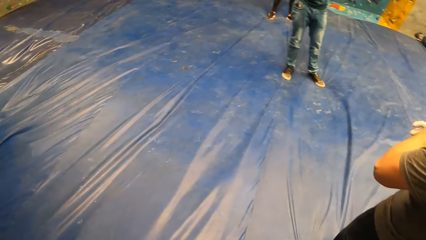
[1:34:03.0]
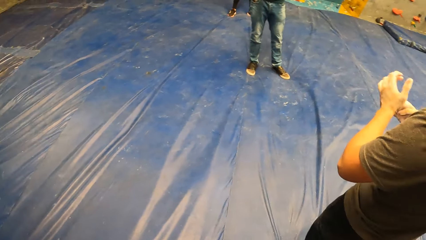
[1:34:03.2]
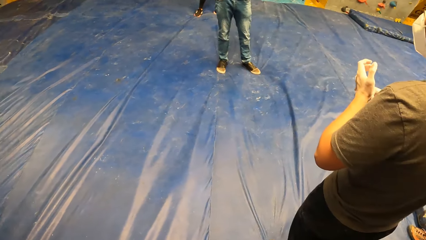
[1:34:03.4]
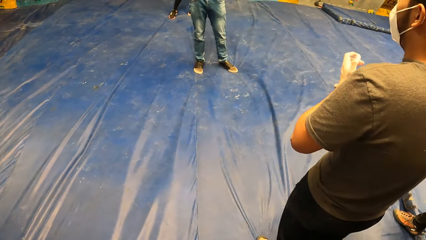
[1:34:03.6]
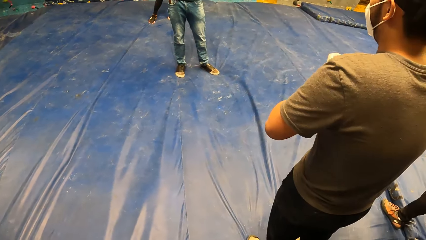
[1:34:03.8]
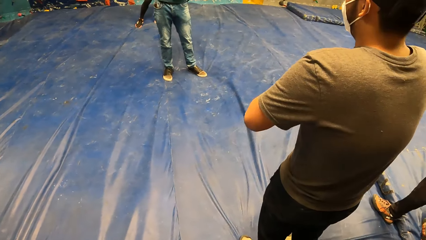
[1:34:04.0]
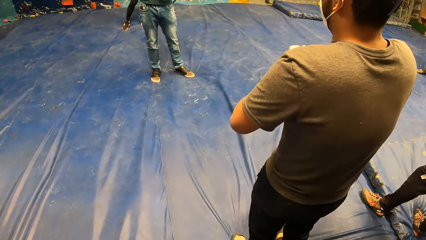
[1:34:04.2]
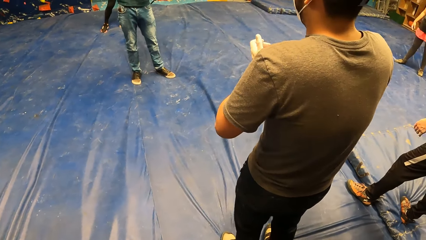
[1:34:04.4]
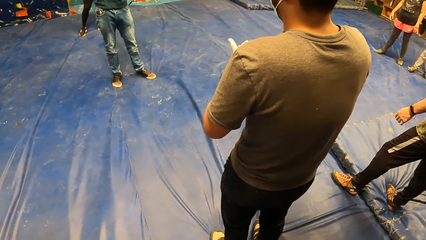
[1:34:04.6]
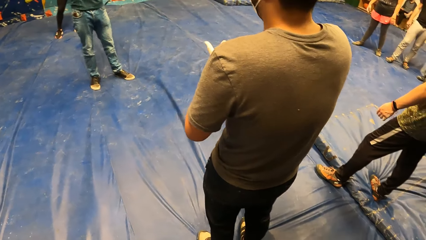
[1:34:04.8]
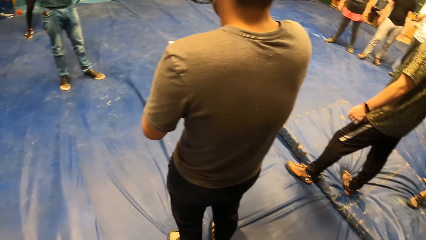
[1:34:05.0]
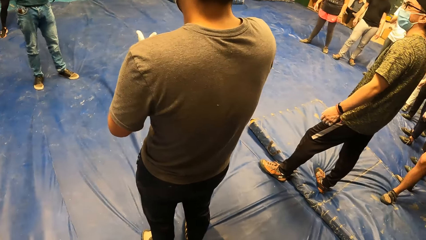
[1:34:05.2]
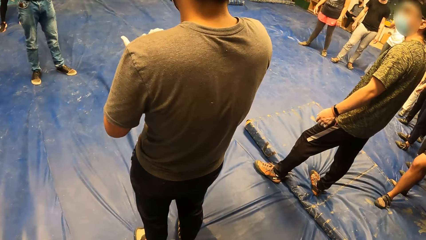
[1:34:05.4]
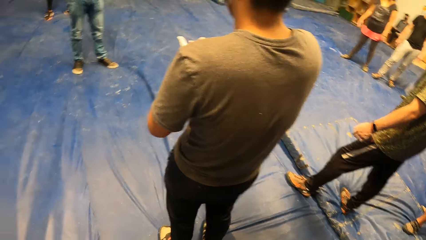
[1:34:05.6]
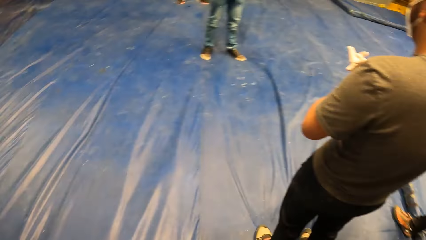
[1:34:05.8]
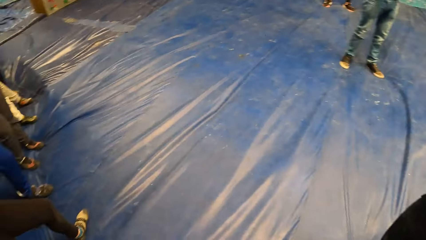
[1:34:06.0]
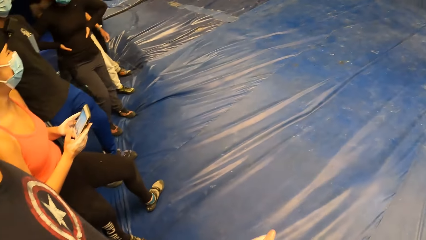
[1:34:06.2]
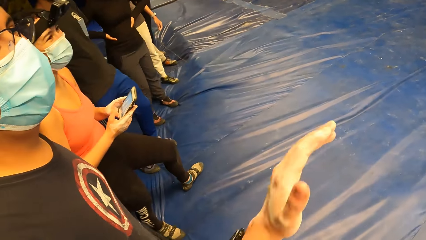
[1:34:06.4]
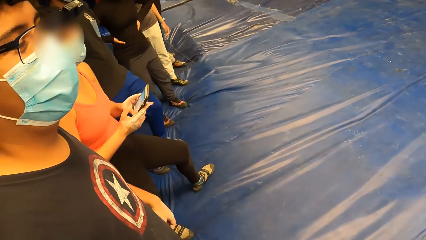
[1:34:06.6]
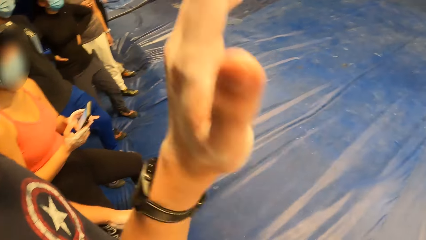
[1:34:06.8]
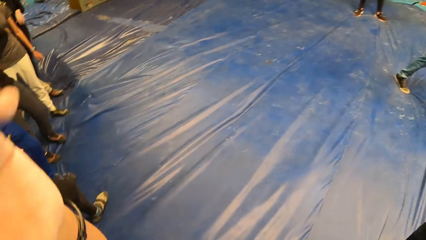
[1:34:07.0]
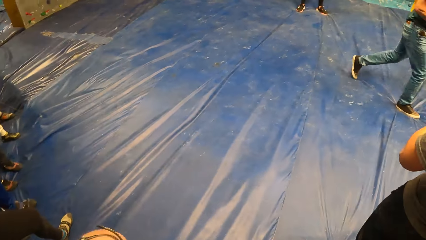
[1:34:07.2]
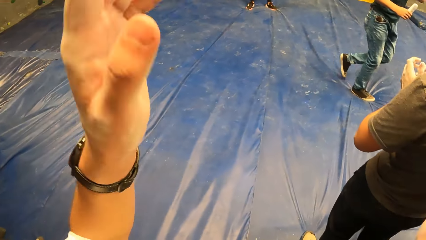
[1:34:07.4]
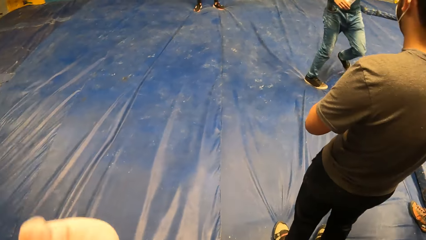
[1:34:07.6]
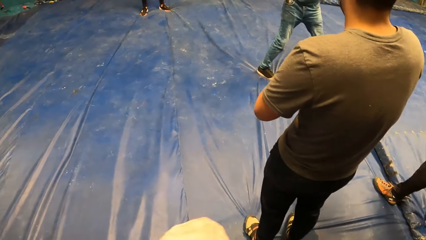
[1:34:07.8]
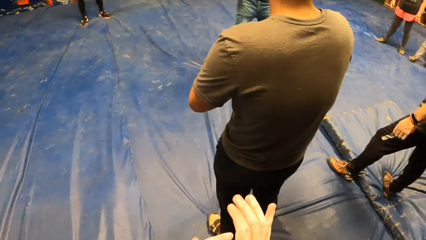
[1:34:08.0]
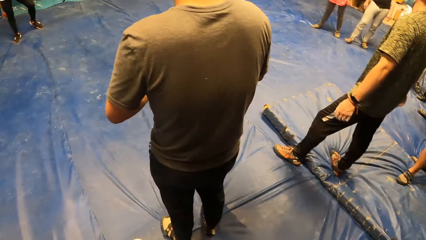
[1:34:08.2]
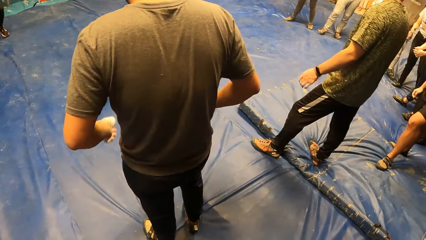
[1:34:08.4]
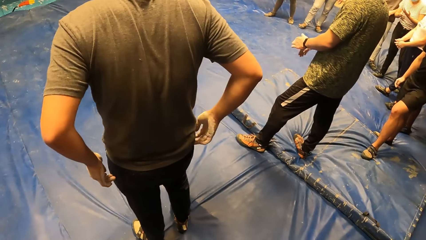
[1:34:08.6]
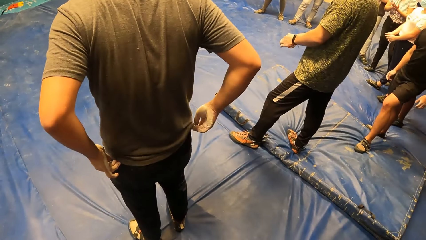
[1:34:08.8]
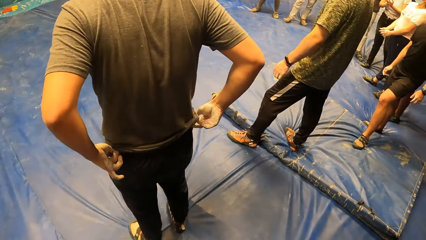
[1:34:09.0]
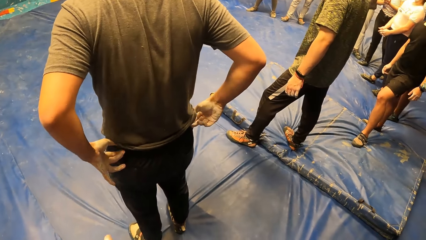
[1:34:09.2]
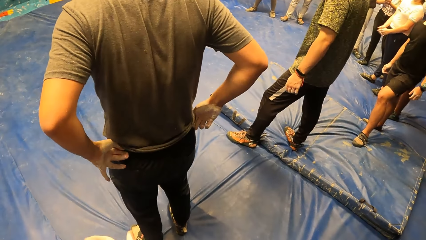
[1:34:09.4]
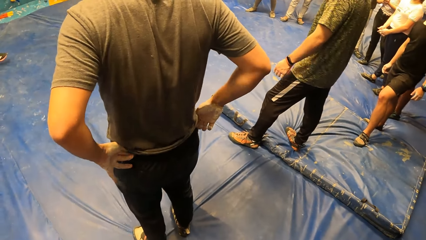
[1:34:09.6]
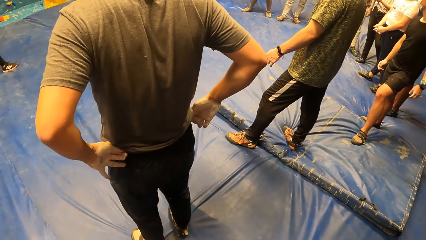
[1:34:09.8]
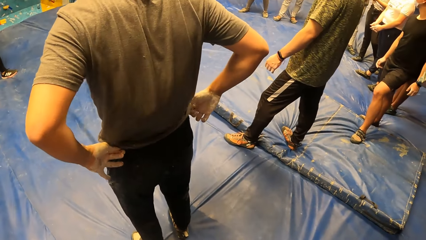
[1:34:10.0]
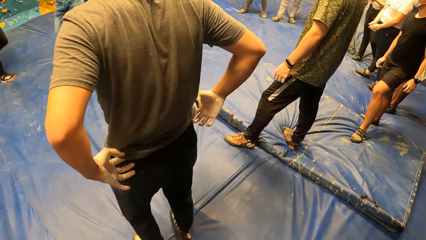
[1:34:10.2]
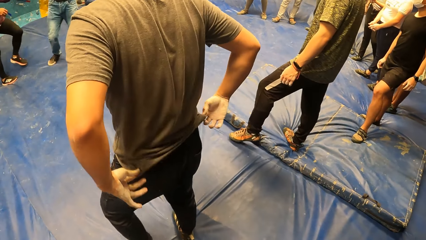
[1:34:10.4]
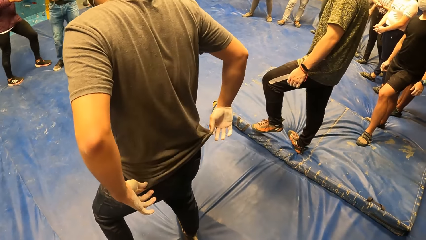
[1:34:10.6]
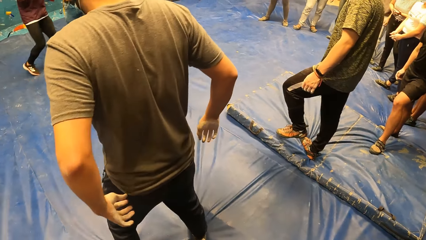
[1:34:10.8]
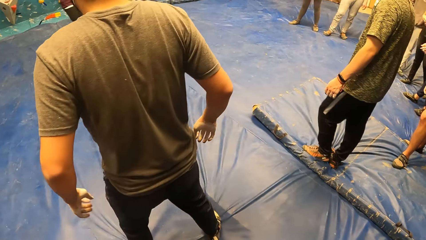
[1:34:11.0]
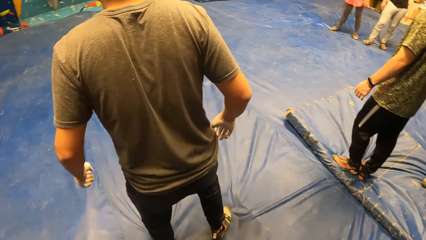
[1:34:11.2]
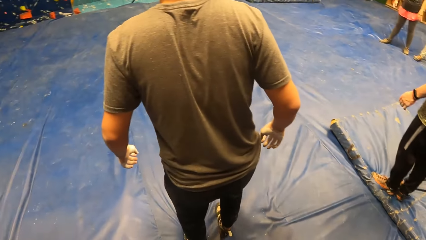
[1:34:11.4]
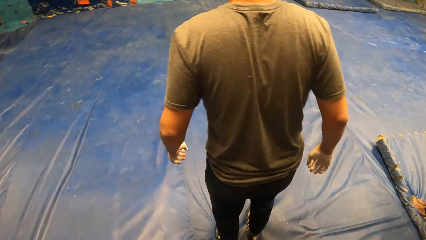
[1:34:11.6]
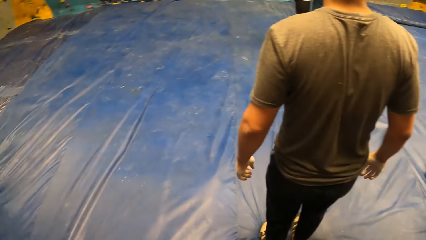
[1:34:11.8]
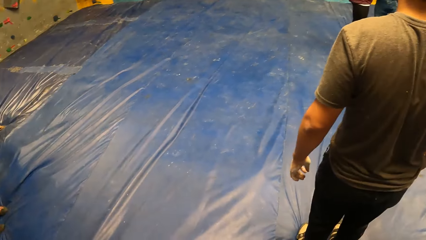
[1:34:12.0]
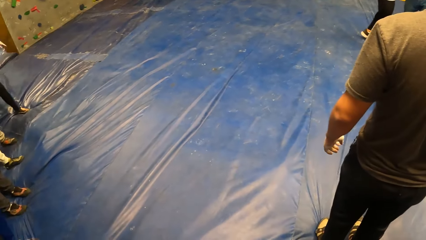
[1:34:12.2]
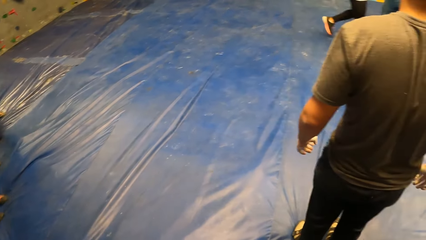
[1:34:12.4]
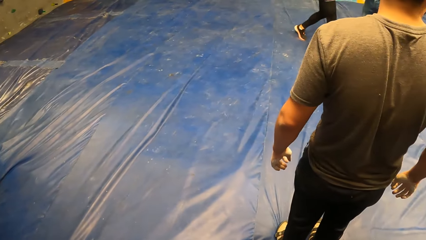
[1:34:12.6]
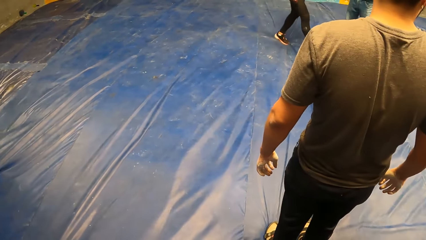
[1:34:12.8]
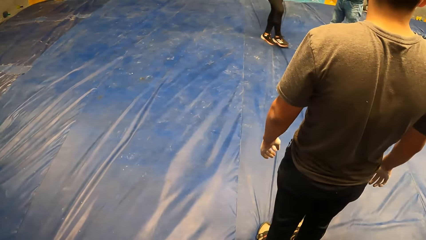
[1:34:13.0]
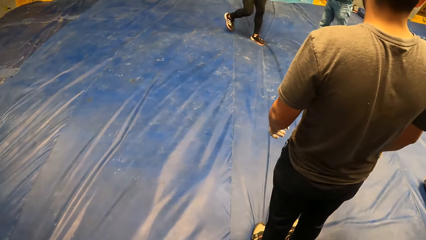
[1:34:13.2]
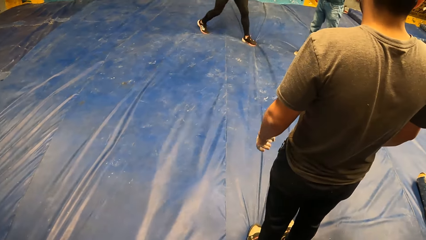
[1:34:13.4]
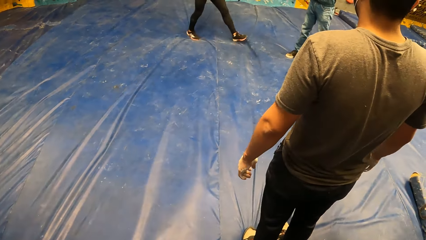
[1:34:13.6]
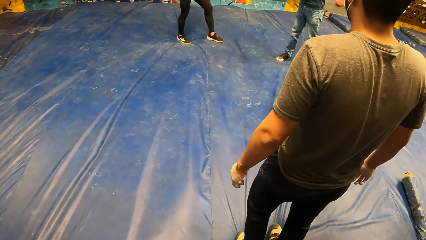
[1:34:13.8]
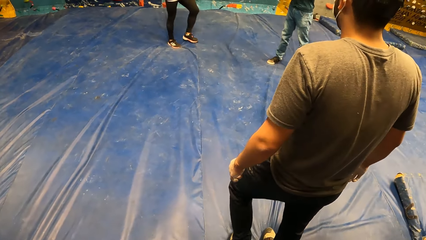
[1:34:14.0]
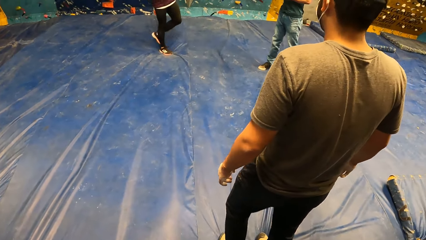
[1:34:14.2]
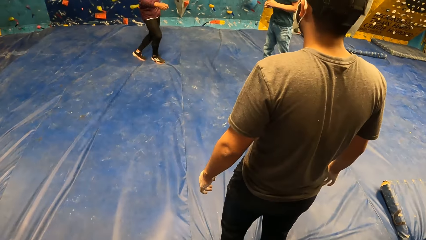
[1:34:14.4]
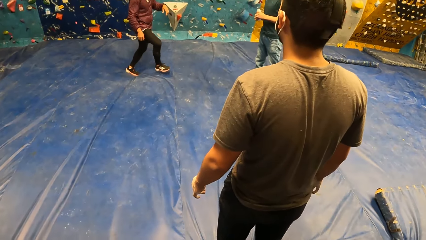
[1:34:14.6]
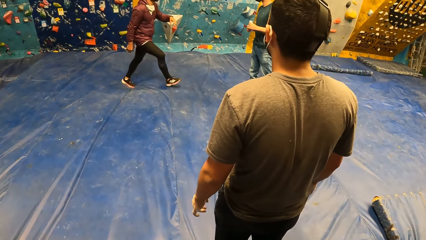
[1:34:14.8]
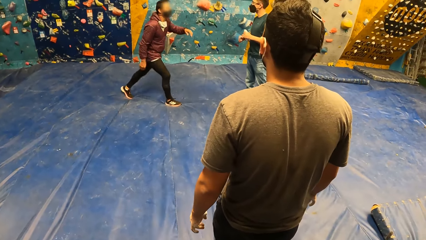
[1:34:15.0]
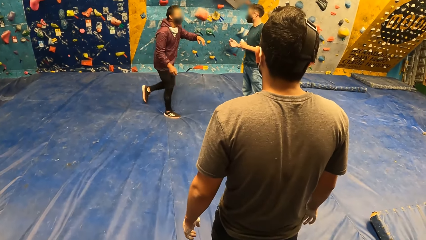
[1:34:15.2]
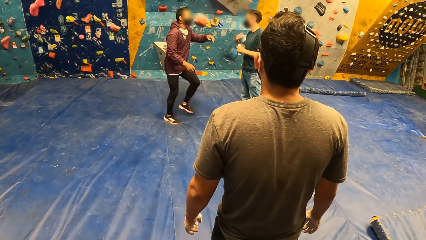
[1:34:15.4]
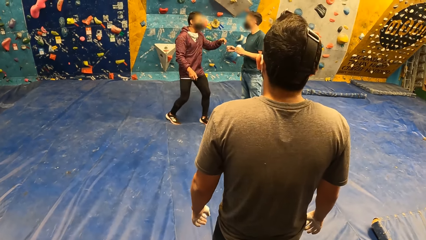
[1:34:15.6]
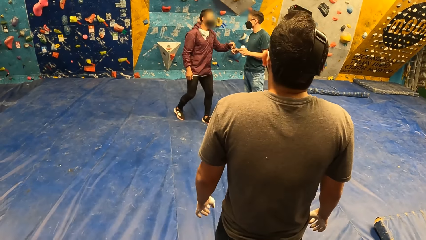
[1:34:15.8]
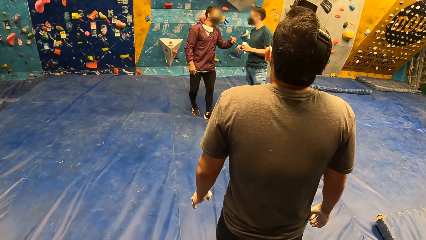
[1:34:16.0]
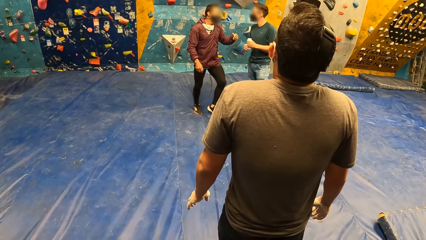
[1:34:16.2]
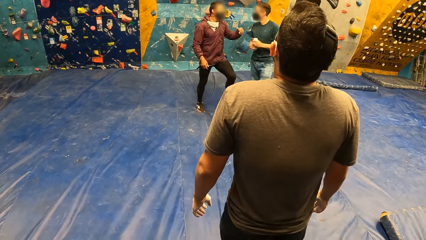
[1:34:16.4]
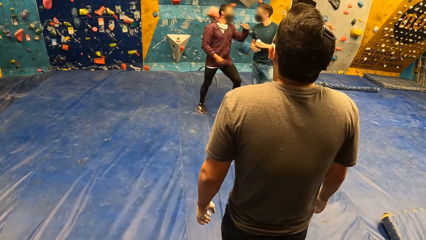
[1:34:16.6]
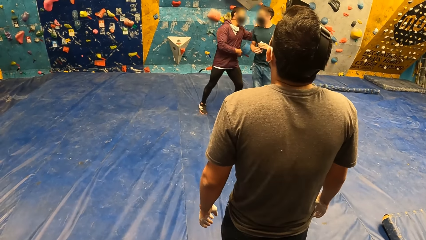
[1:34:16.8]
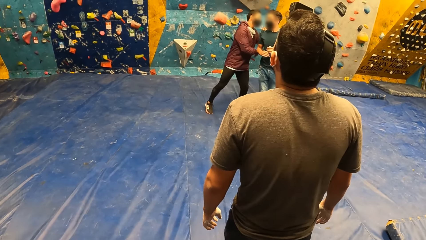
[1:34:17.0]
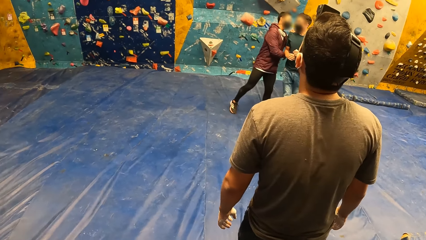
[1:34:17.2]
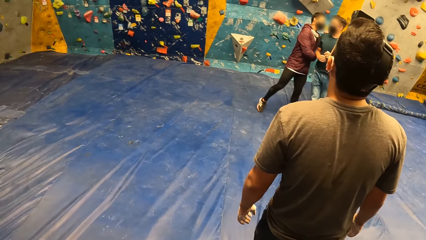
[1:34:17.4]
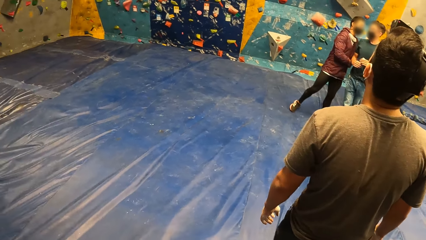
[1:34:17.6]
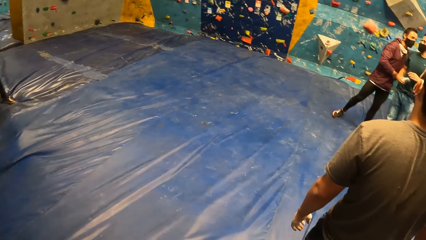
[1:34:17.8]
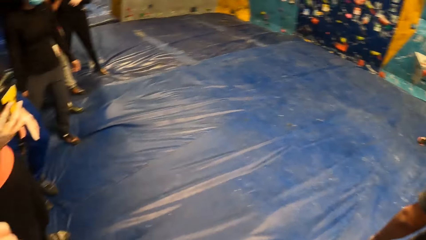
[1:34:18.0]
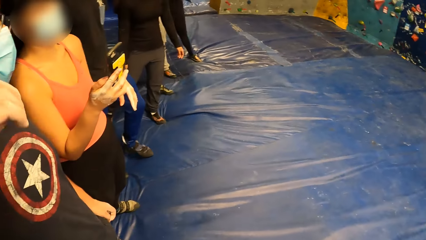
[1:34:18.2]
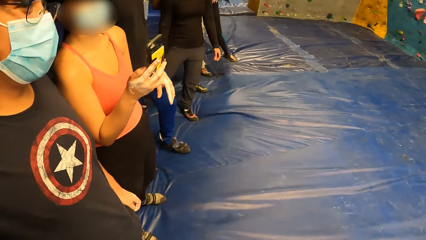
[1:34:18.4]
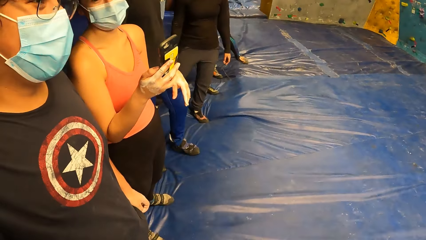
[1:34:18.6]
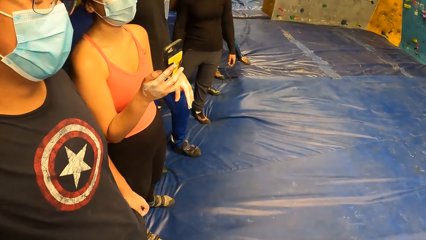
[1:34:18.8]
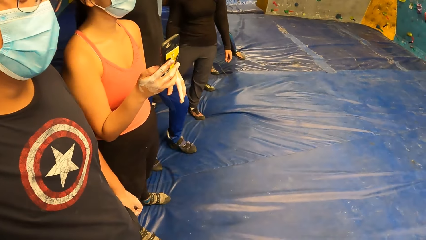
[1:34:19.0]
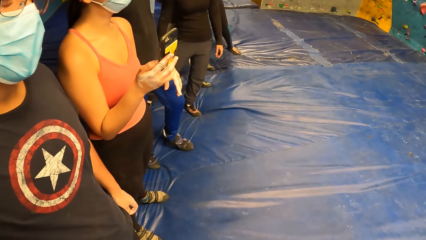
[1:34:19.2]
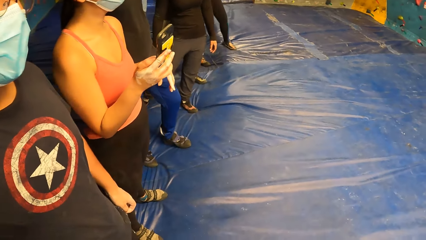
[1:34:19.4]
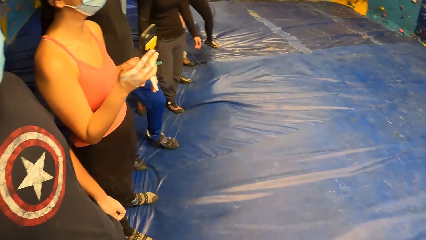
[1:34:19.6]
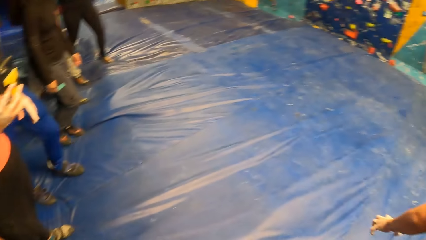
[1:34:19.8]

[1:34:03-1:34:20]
A man cracks his right knuckles with his left fingers. A woman operates the phone with both hands. Another man looks around the room. The camera wearer gestures with his left hand. He looks around the room. A third man pulls the trouser. The camera wearer looks around the room. The third man looks around the room. A fourth man interacts with a fifth man. The camera wearer looks around the room. He converses with the second man and a woman.
